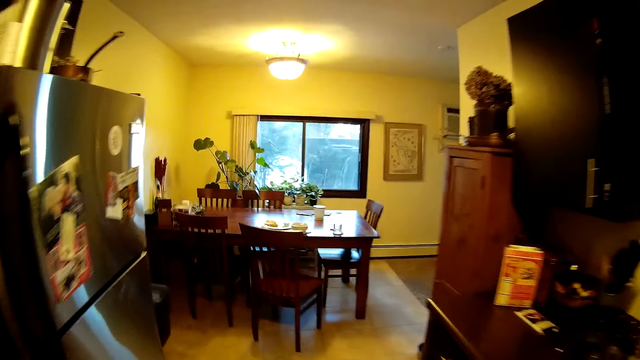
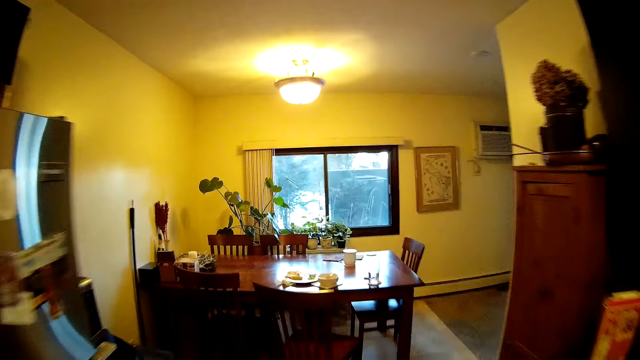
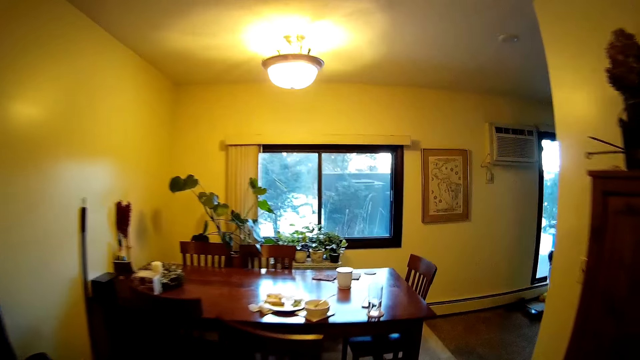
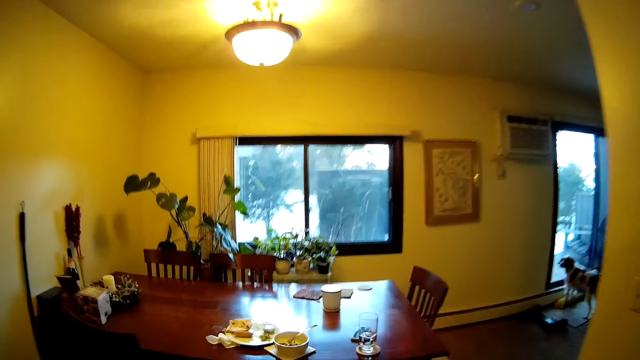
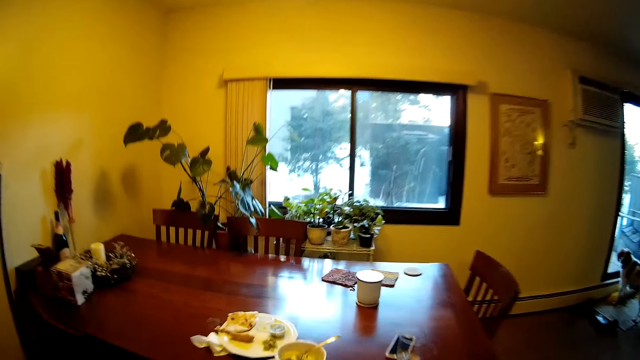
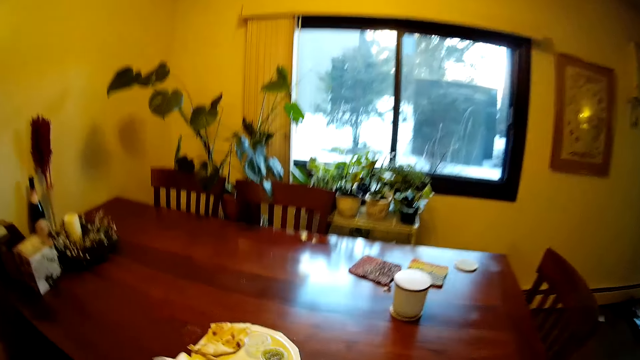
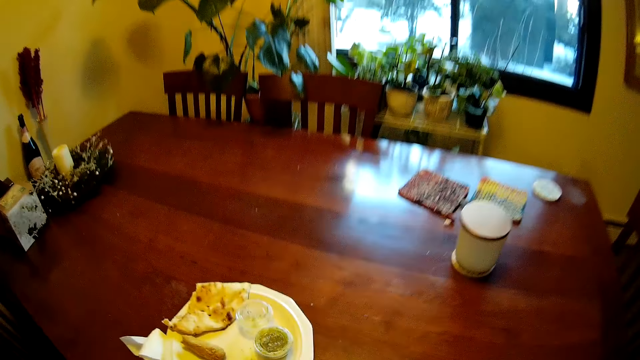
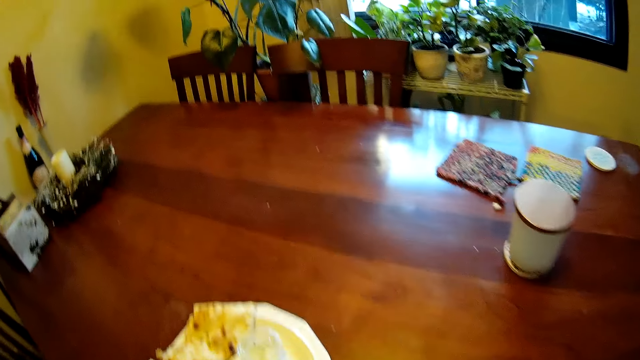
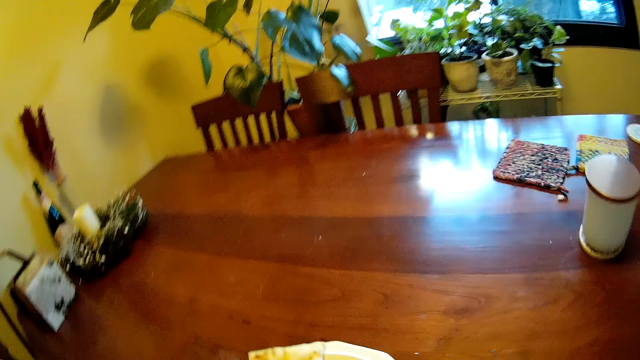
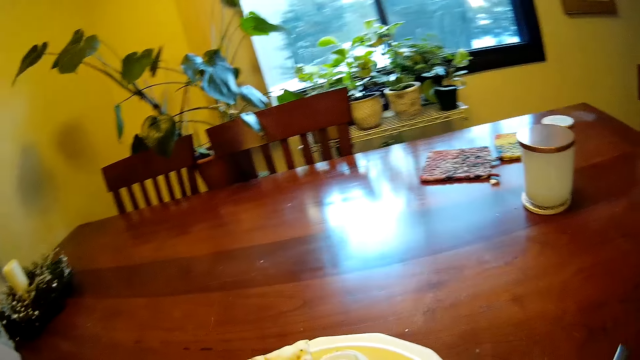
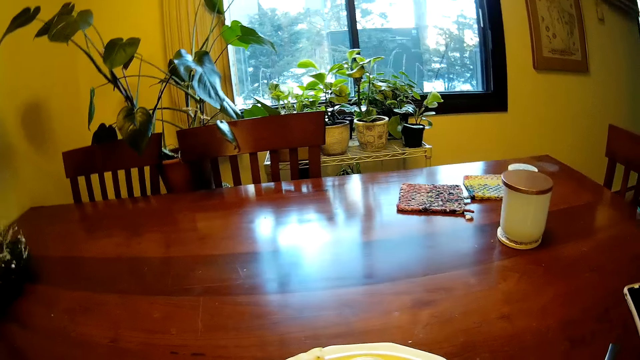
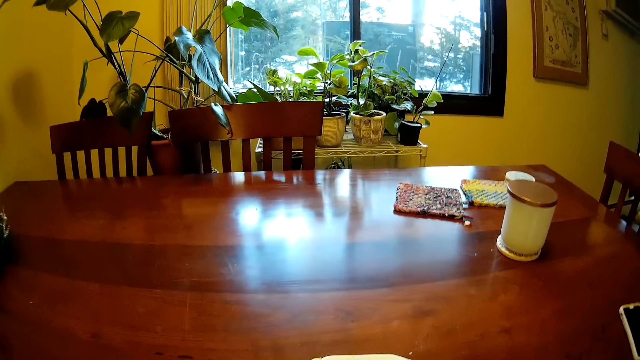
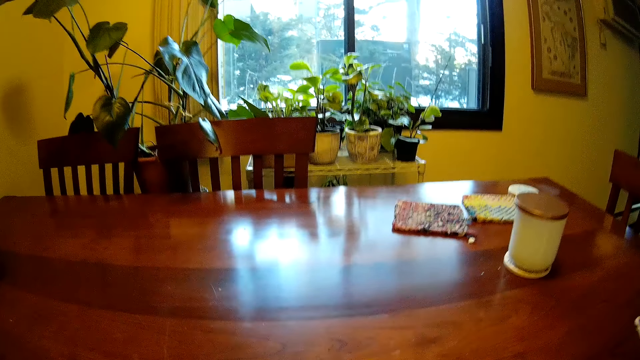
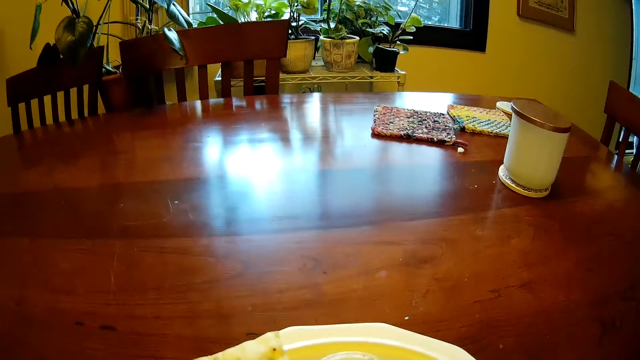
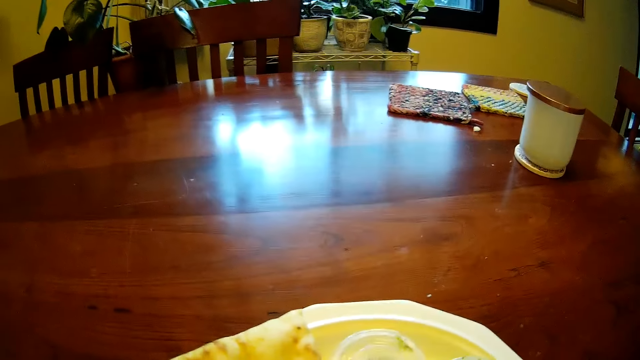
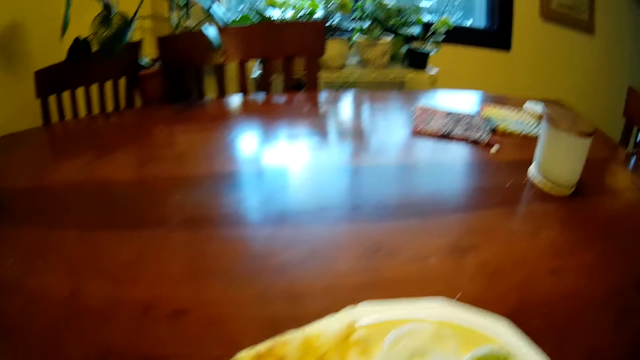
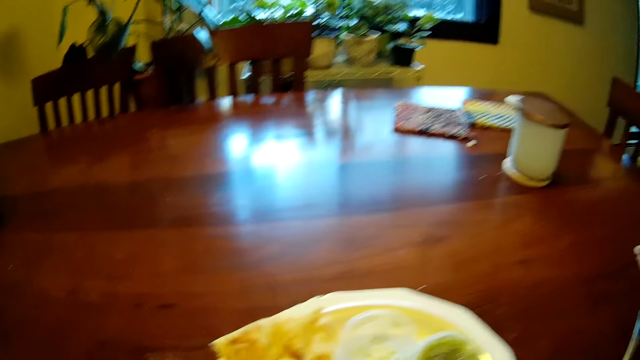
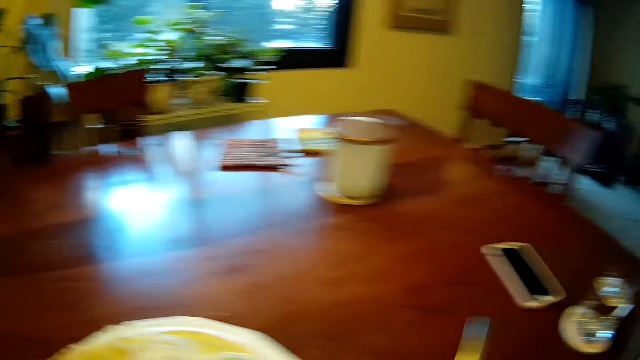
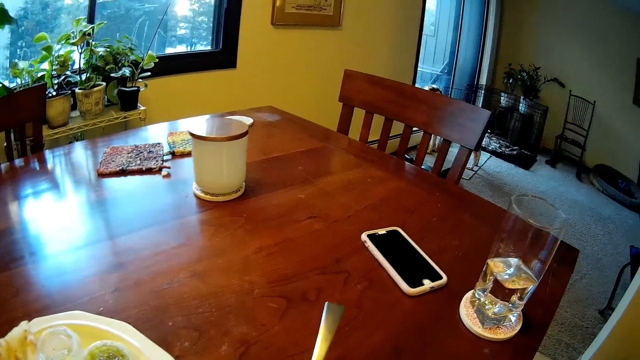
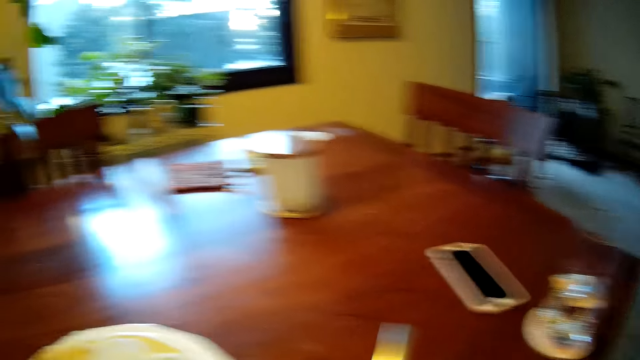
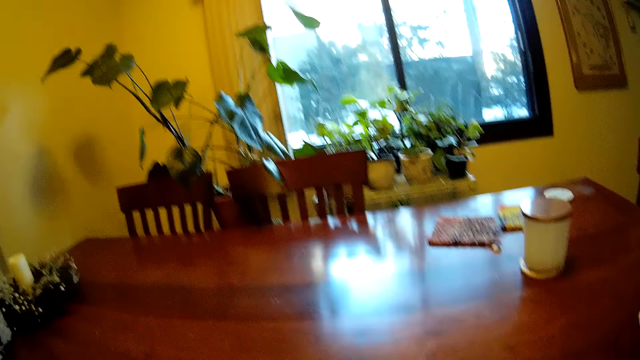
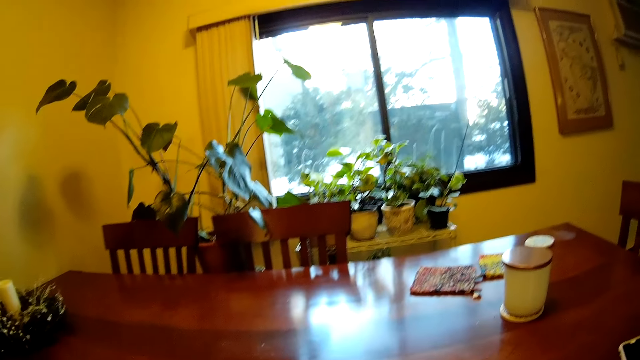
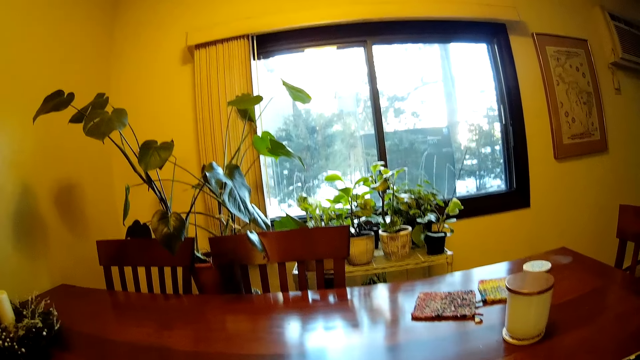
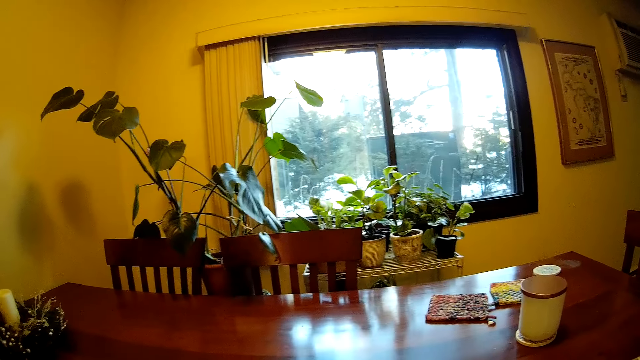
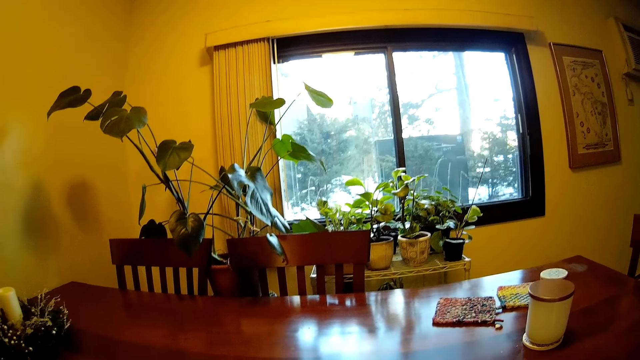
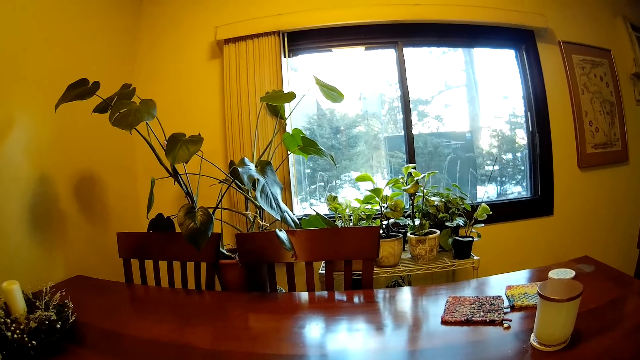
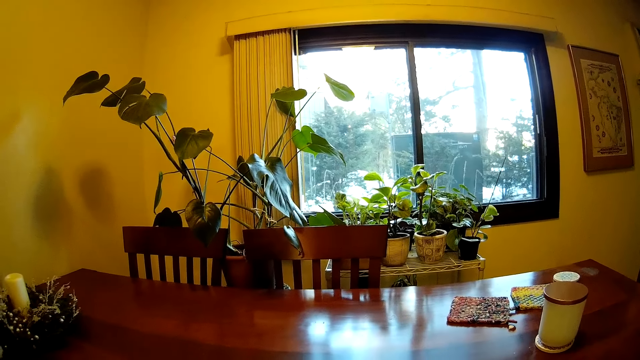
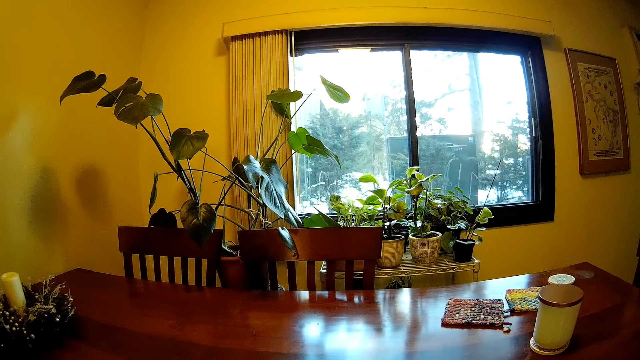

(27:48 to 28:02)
The camera wearer sits down on a chair or the dining table. They look around. They eat the food.

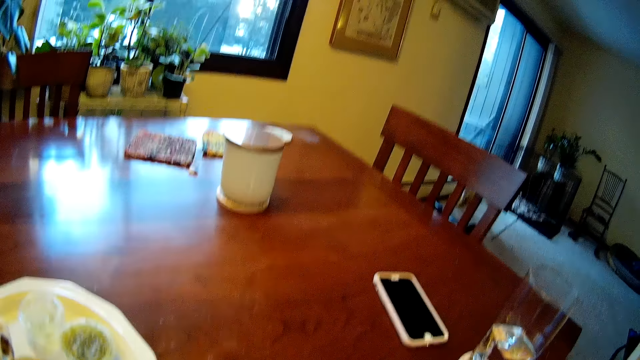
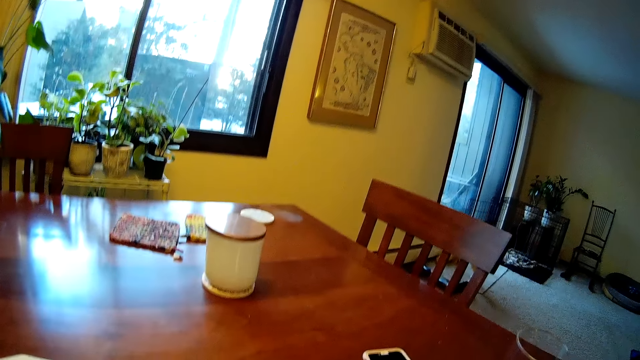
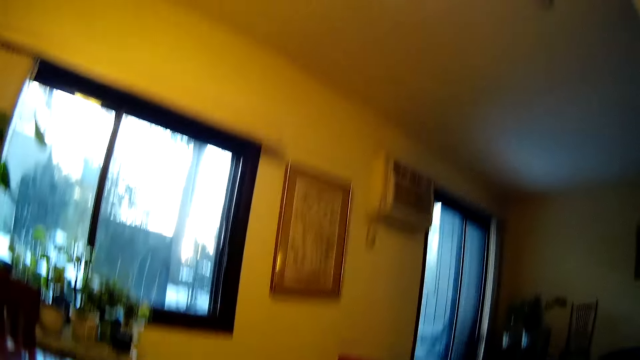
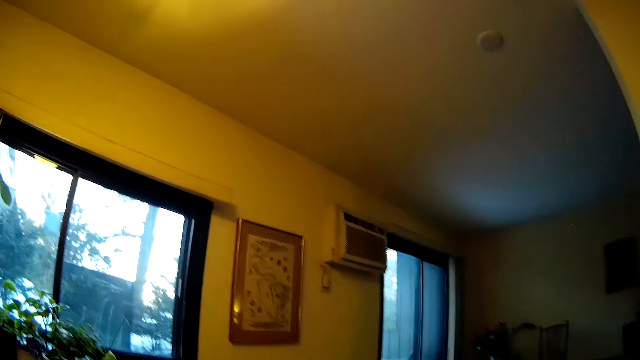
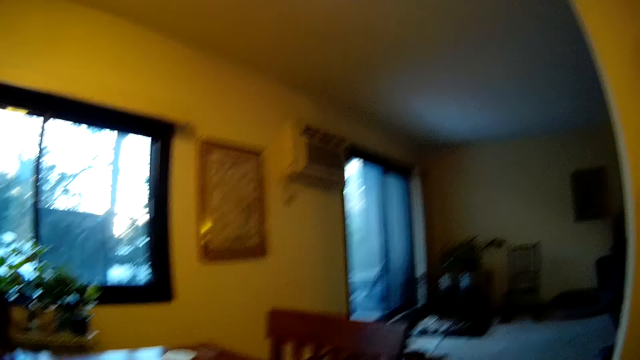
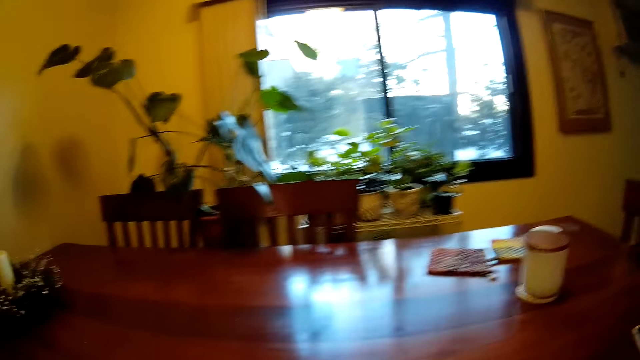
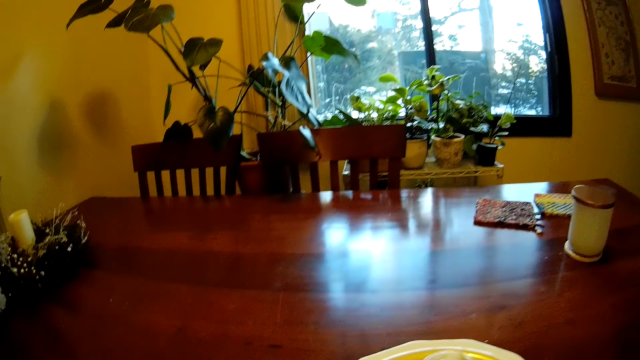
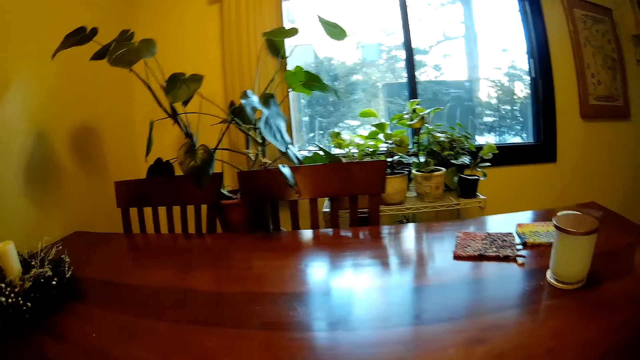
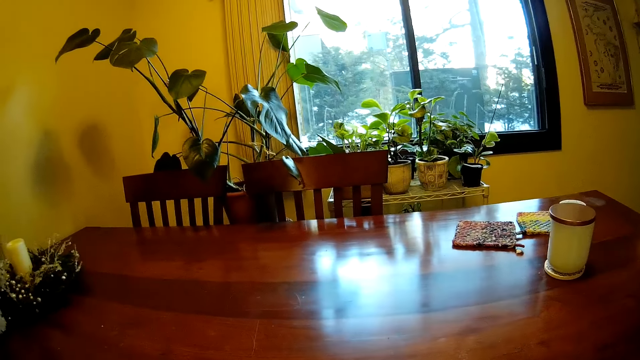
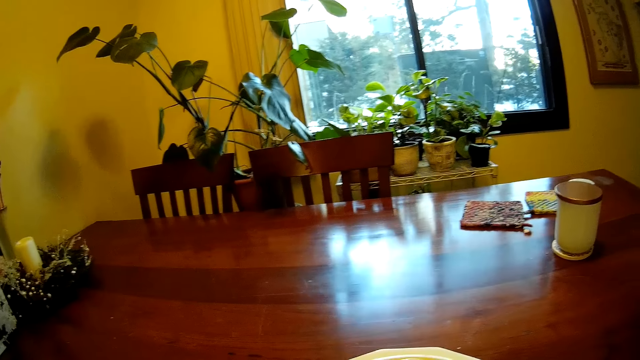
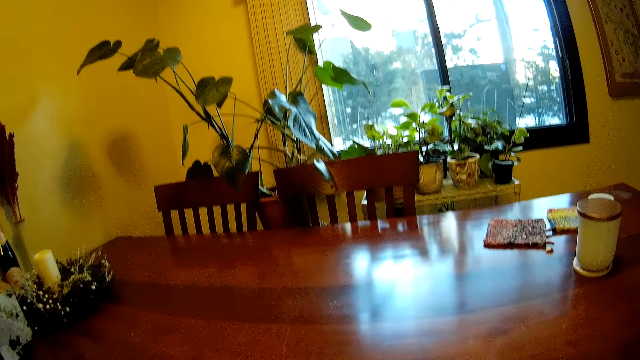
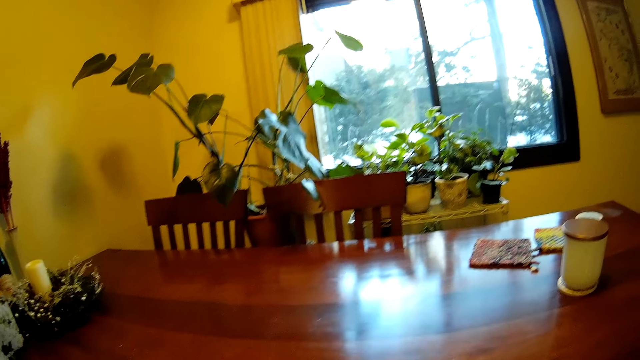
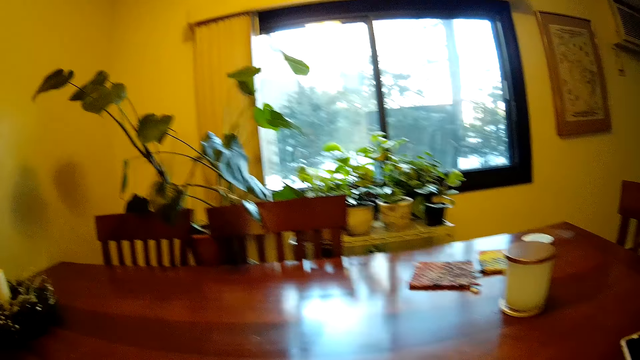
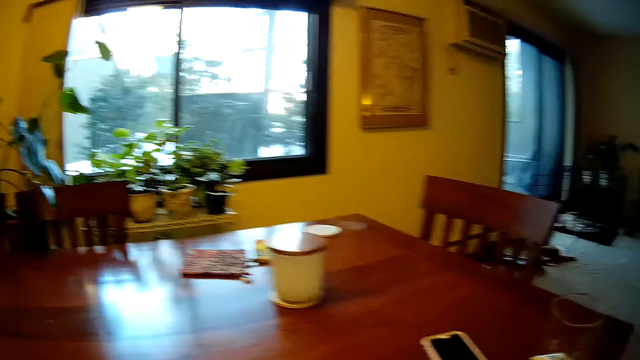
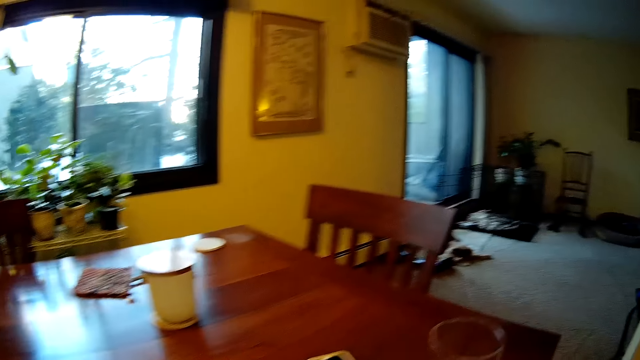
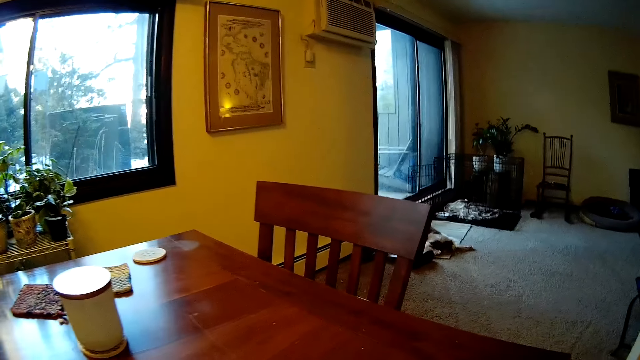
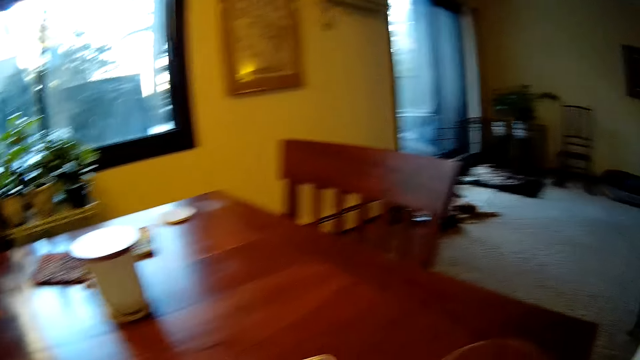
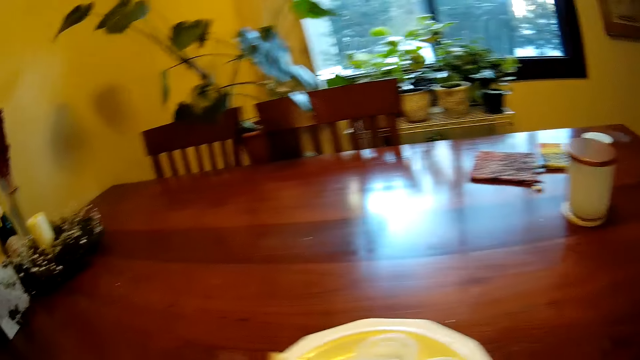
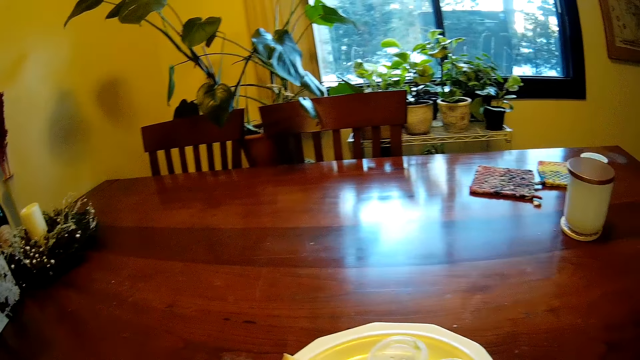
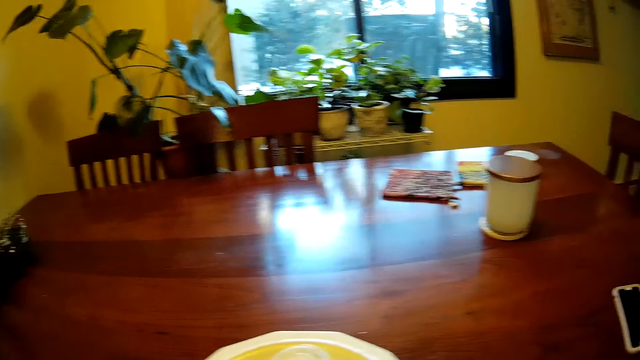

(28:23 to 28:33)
The camera wearer looks around.
